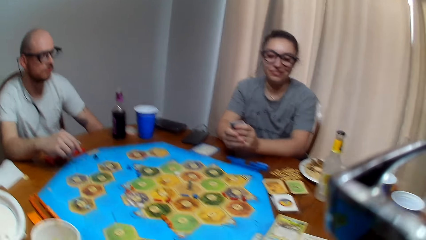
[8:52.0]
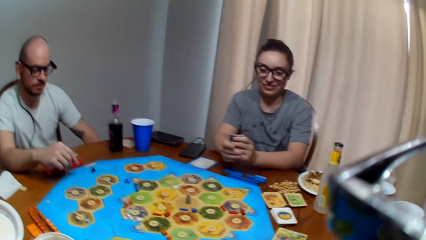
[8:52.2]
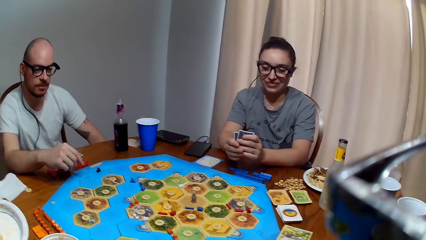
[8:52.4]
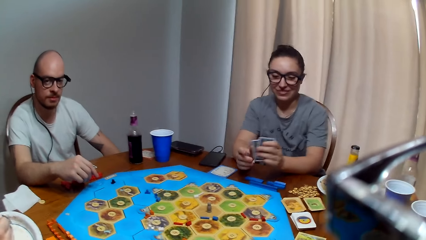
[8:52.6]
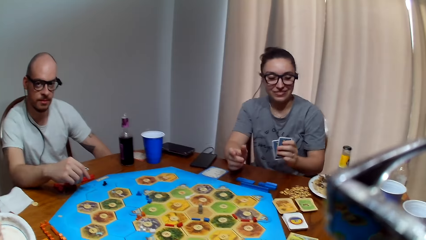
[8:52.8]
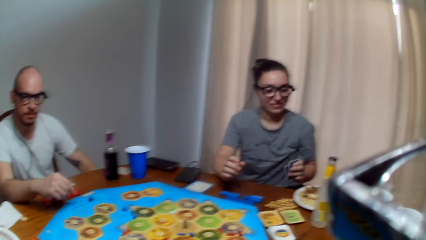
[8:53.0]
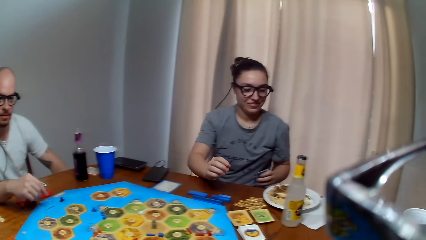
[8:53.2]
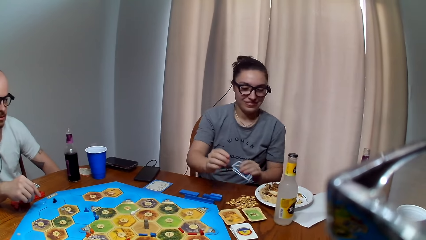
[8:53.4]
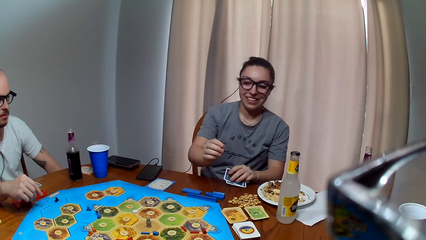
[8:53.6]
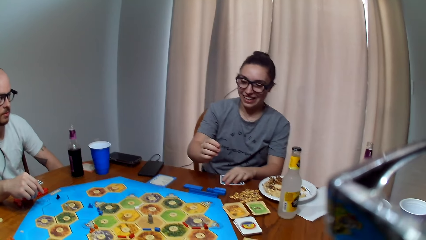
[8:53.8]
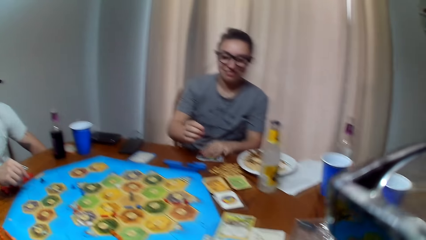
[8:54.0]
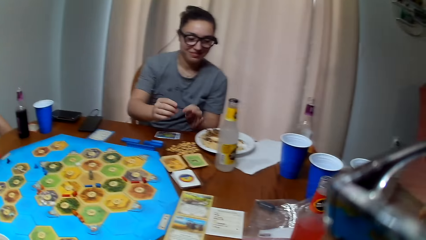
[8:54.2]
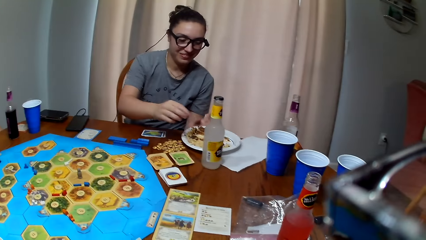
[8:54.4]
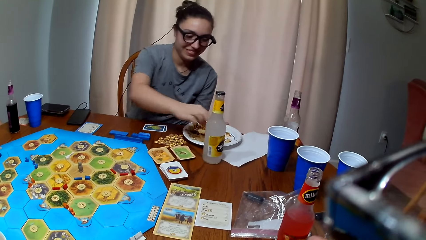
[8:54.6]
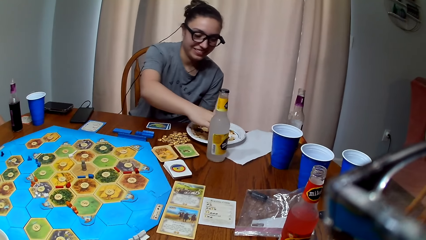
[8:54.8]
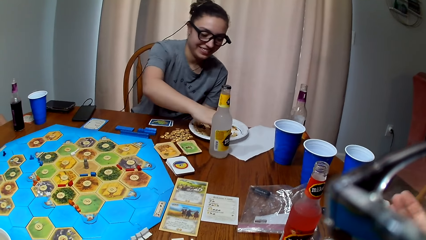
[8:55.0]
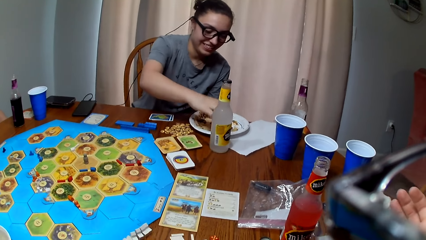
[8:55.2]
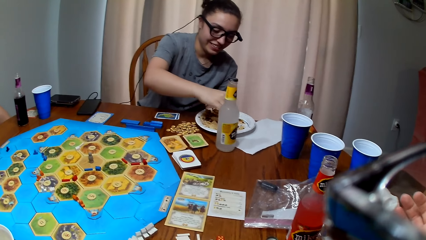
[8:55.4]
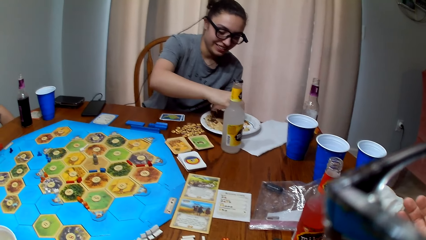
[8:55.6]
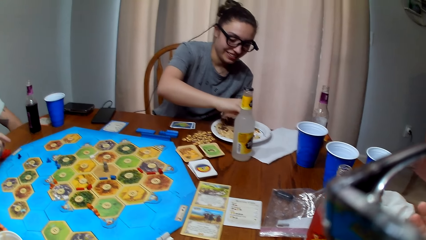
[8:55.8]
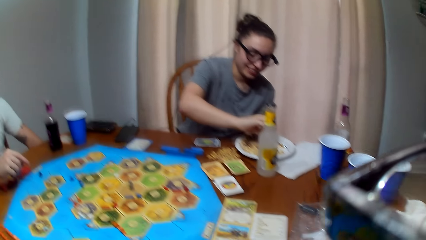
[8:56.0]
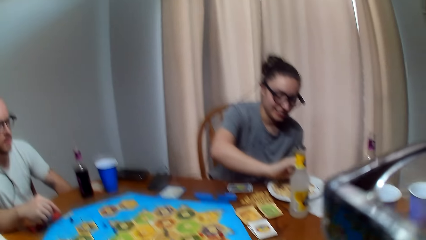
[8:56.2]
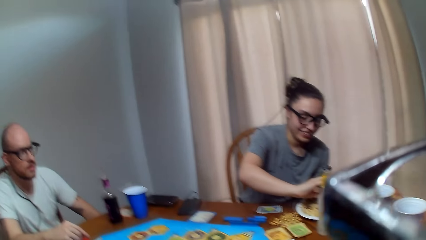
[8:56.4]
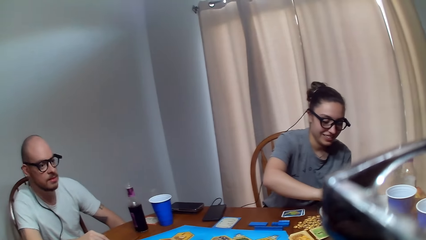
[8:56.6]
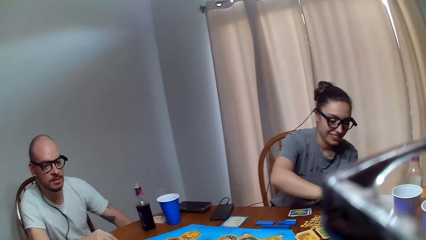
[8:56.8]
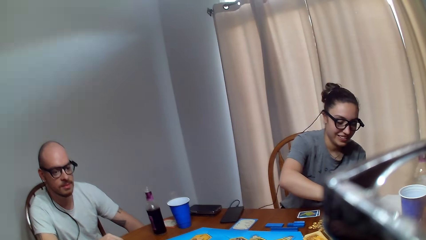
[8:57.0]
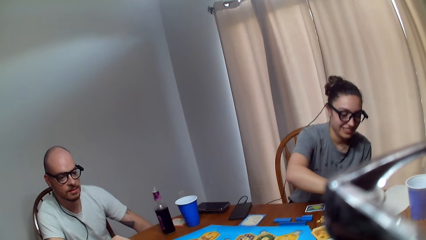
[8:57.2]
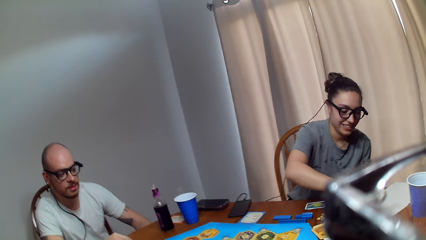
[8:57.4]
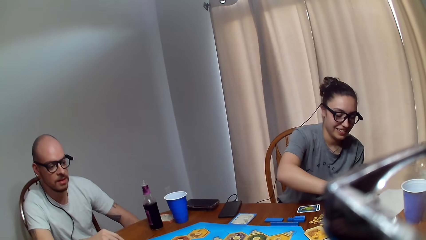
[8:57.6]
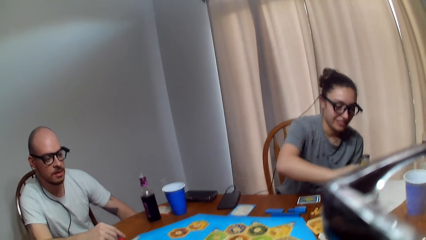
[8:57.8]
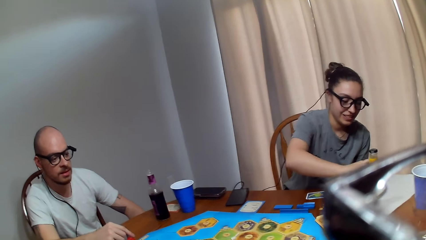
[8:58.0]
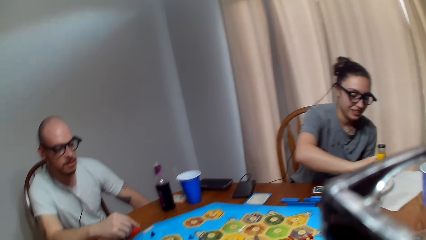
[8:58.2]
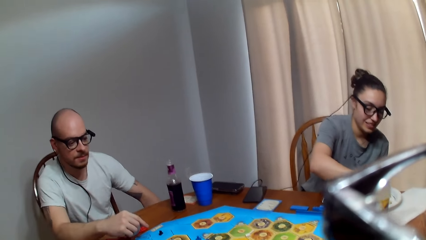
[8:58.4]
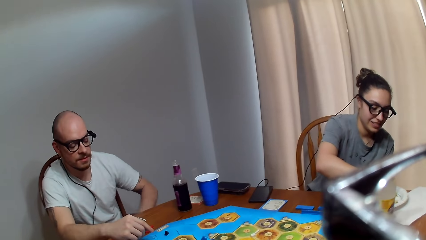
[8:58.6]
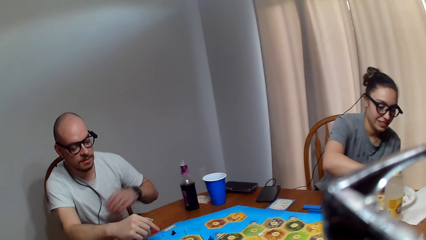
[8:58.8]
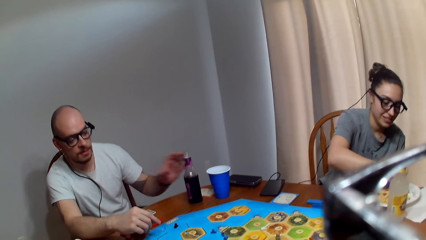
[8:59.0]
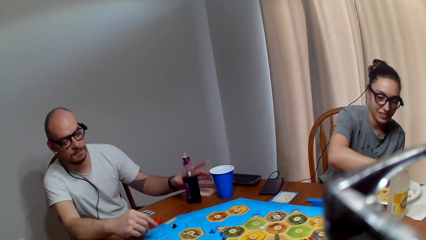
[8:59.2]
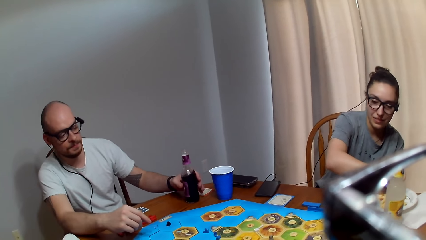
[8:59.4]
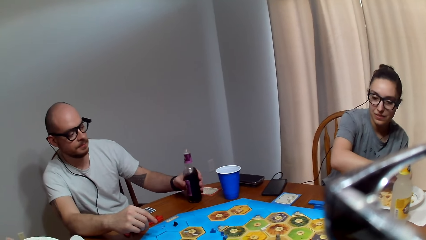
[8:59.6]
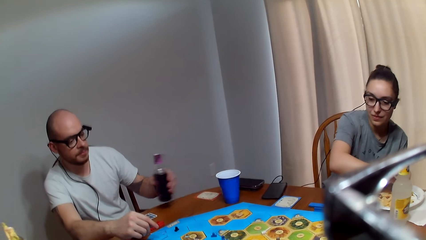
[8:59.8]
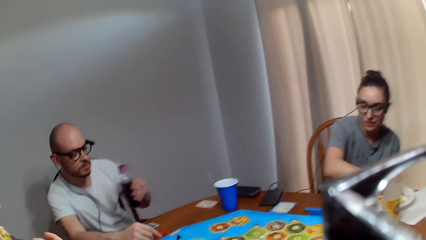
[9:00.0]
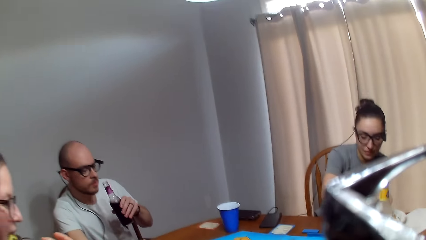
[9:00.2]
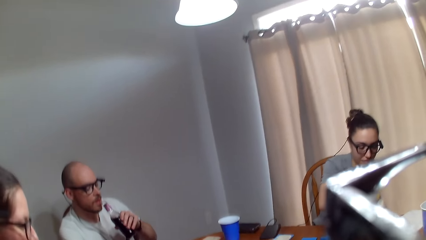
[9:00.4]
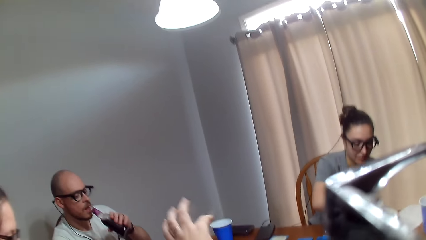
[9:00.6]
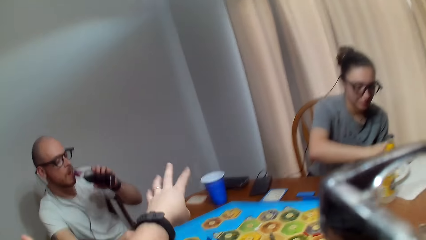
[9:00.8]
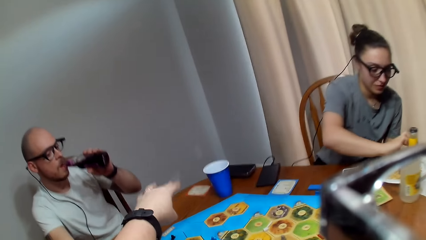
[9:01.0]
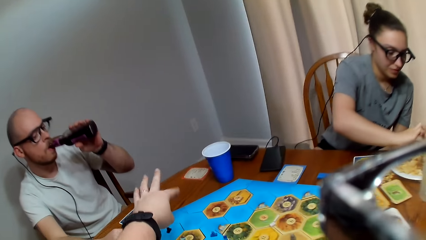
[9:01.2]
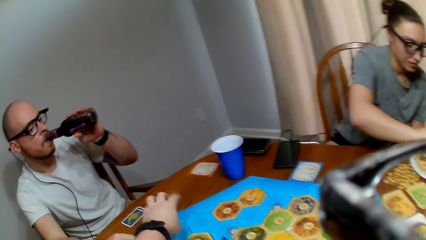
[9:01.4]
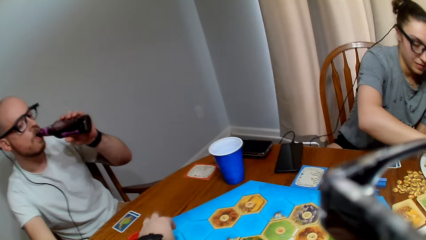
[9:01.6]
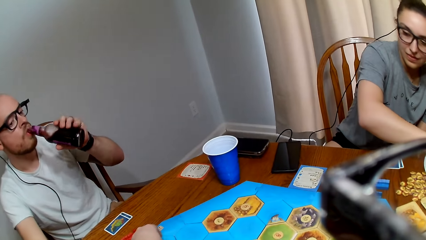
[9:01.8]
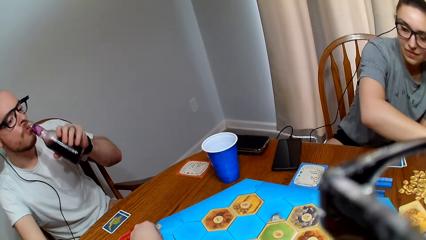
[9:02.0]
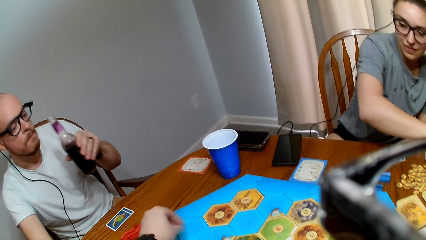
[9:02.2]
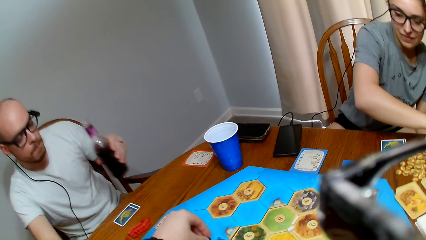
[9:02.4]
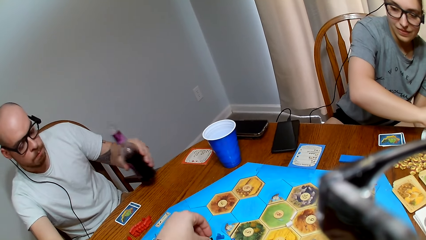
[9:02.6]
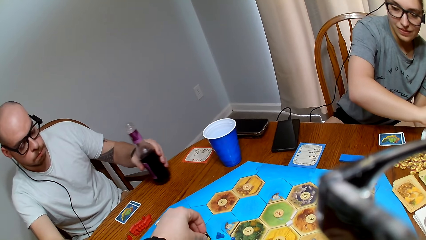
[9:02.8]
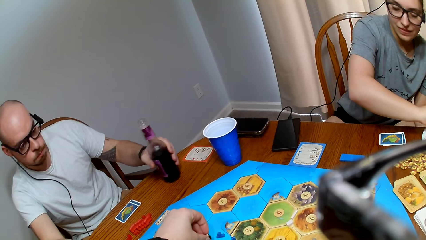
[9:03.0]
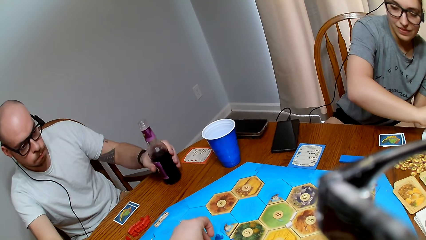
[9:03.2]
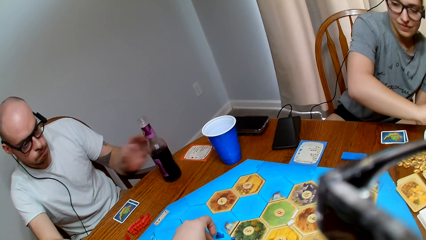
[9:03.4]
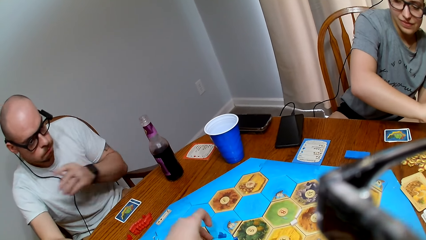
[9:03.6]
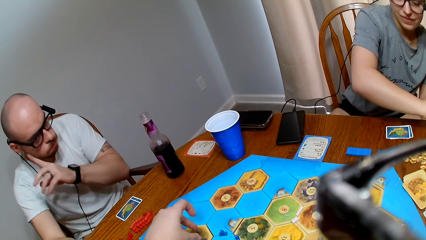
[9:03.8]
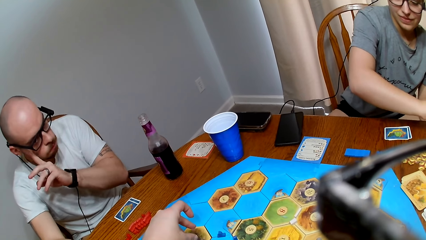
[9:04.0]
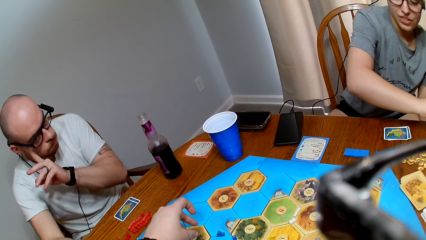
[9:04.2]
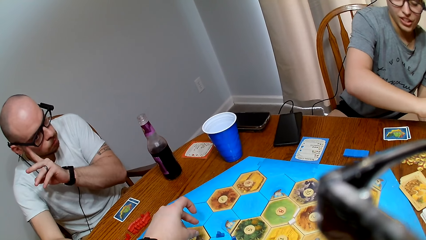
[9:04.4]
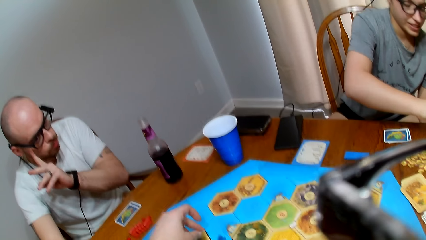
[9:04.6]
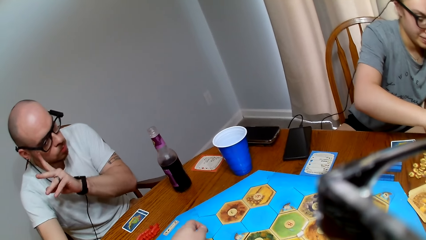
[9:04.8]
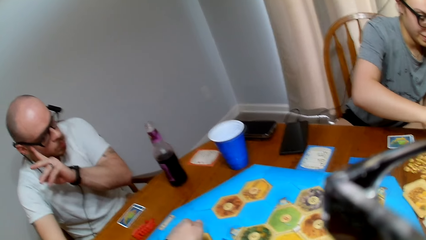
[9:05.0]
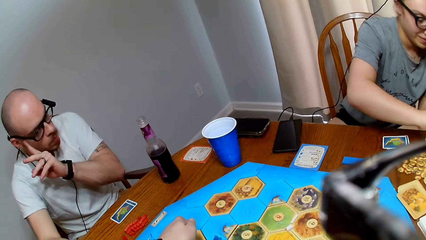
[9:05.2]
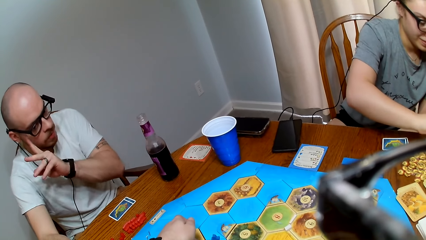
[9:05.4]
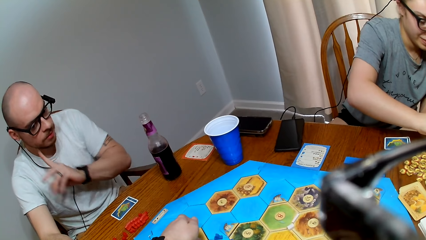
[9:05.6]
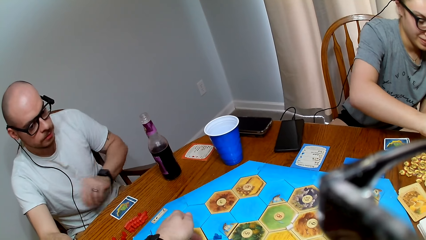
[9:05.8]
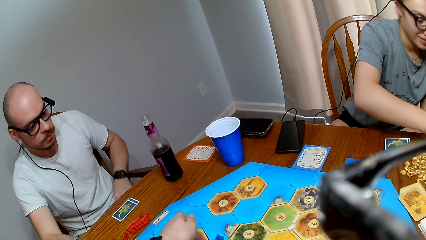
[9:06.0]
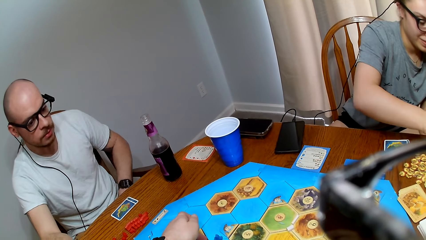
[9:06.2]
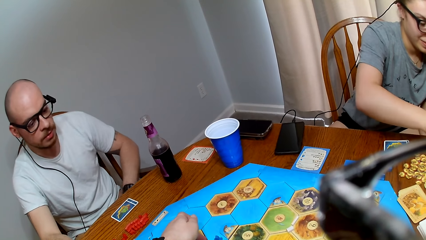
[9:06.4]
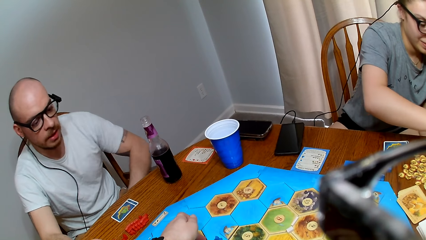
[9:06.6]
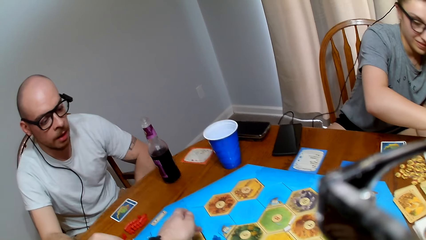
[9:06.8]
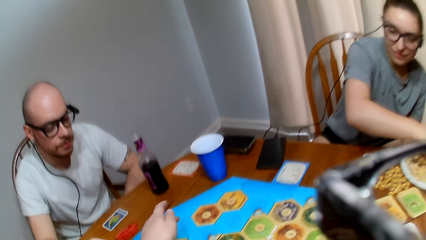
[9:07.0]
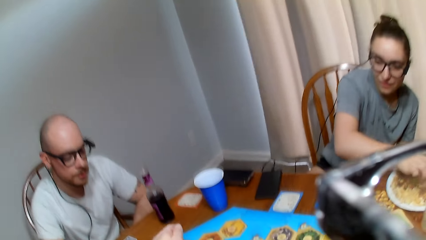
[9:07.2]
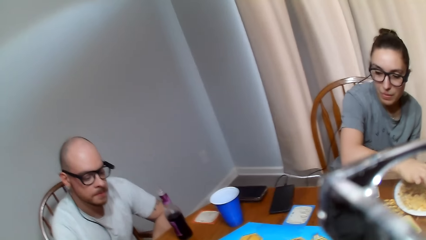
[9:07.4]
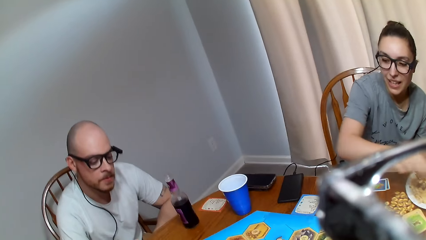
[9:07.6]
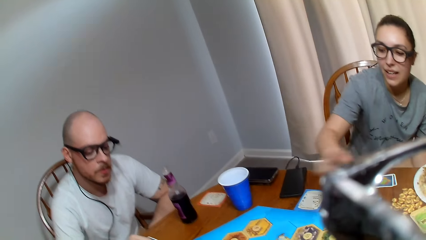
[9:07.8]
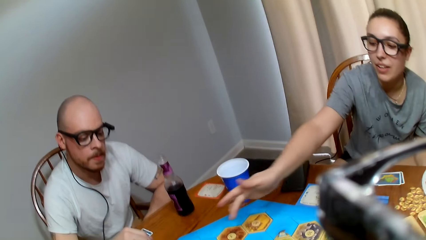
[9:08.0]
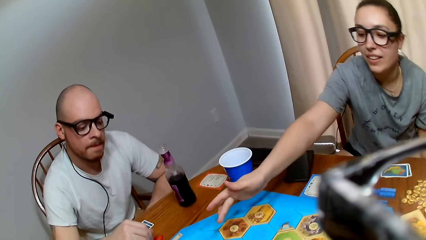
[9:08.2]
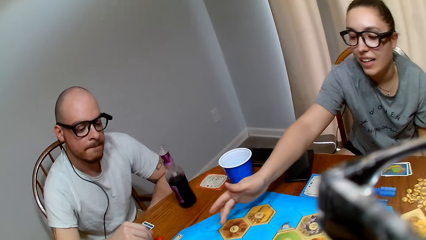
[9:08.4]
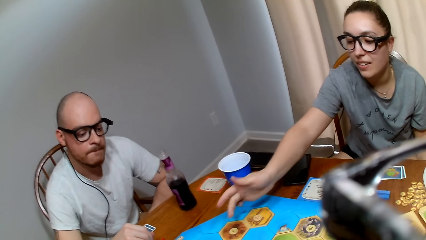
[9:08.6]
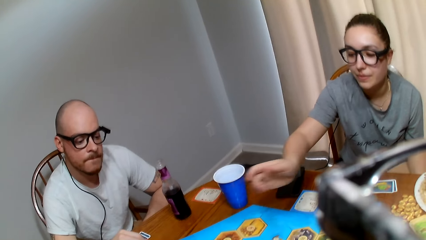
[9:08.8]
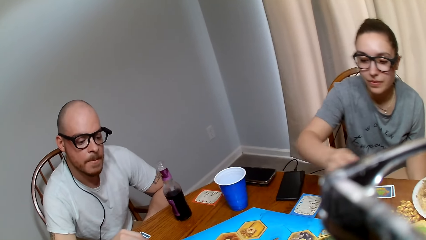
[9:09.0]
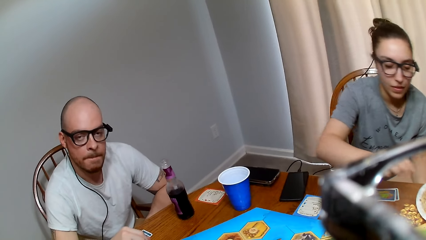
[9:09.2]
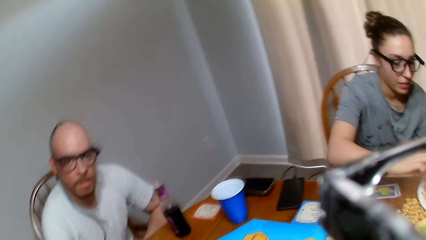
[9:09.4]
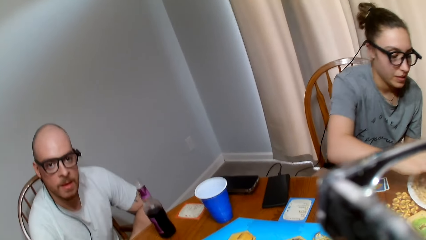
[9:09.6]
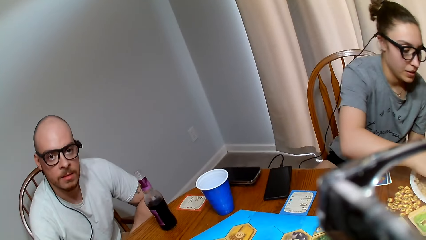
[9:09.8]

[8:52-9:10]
The camera wearer makes a sound. They speak to a woman. The woman responds to the camera wearer. The woman places her cards on the table and scoops food. The camera wearer speaks. A man lifts the bottle of juice. The camera wearer speaks. The man drinks his beverage and takes juice. The camera wearer picks a peg on the board. They place a chip on the game board. The man places the bottle on the table. The camera wearer moves the peg on the board. They speak to the man. The man responds to the camera wearer. The camera wearer makes a sound. The woman picks food. The camera wearer converses with the man. The woman points on the board. The camera wearer speaks to the man.
